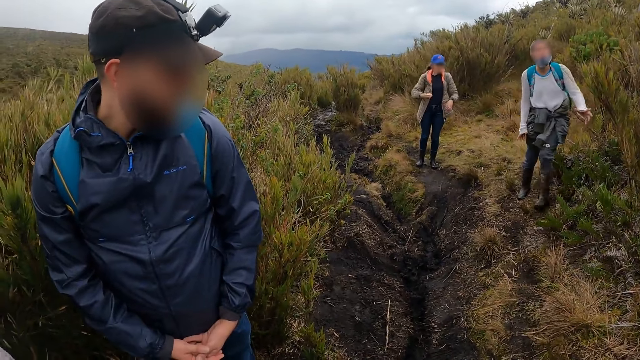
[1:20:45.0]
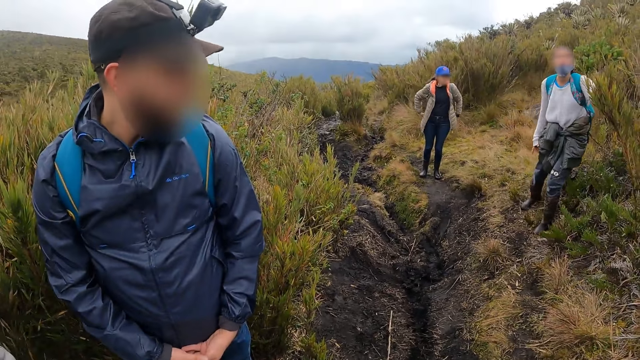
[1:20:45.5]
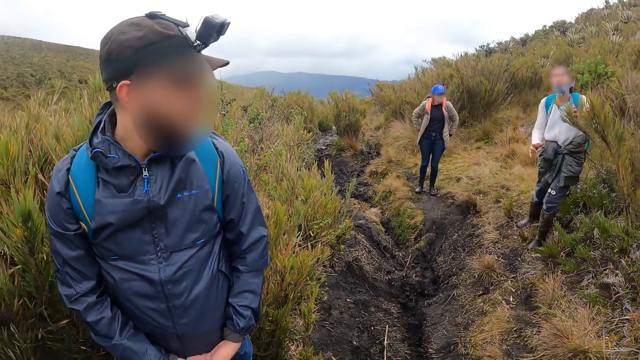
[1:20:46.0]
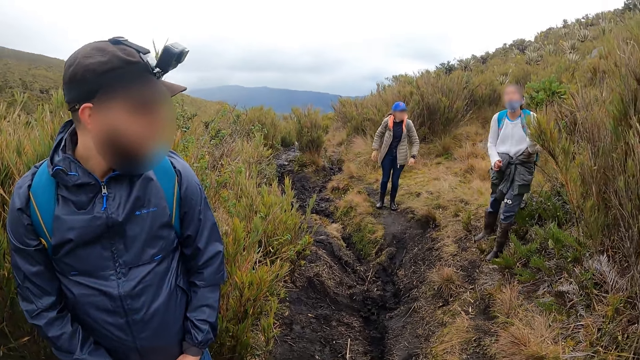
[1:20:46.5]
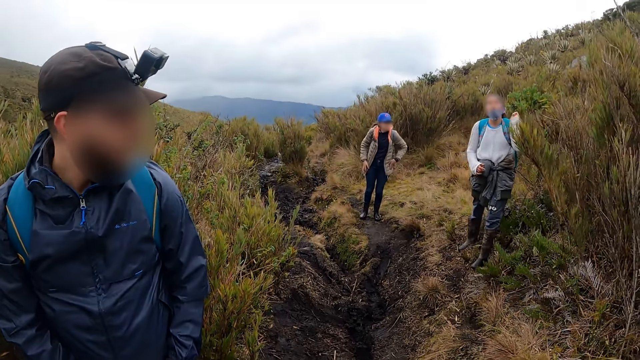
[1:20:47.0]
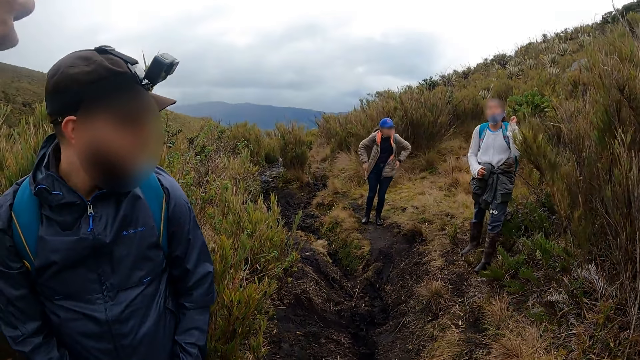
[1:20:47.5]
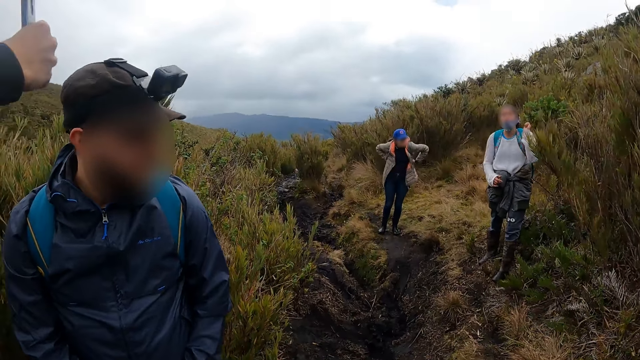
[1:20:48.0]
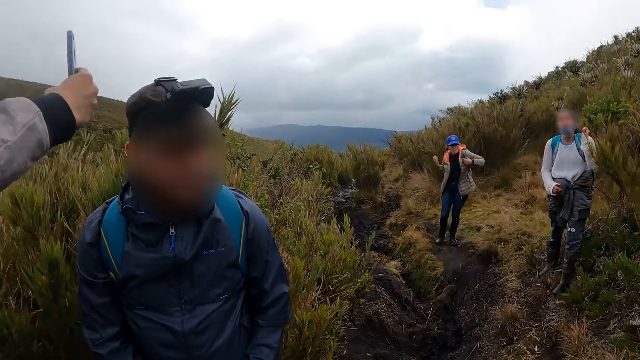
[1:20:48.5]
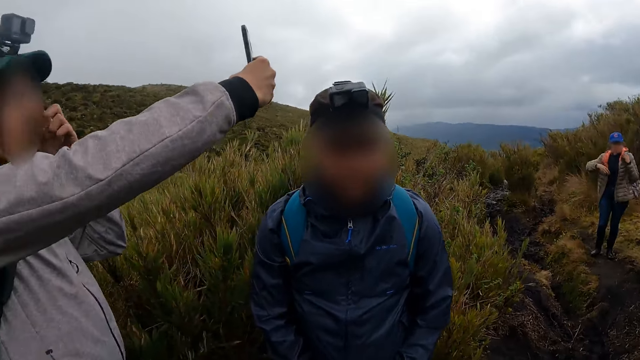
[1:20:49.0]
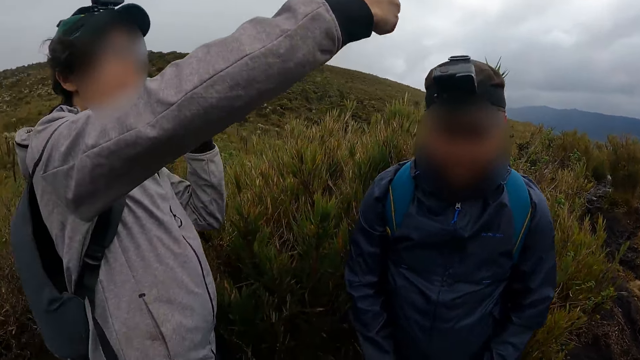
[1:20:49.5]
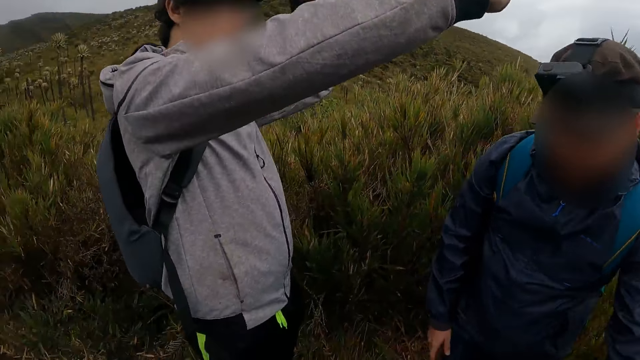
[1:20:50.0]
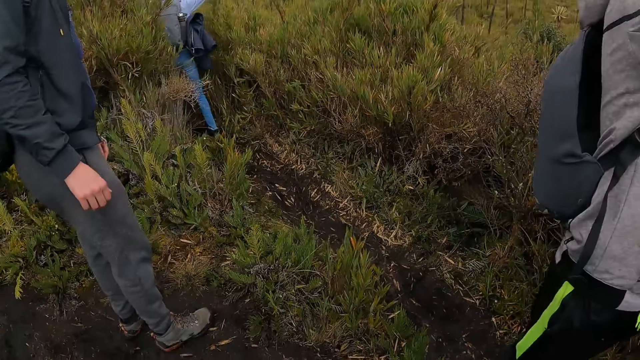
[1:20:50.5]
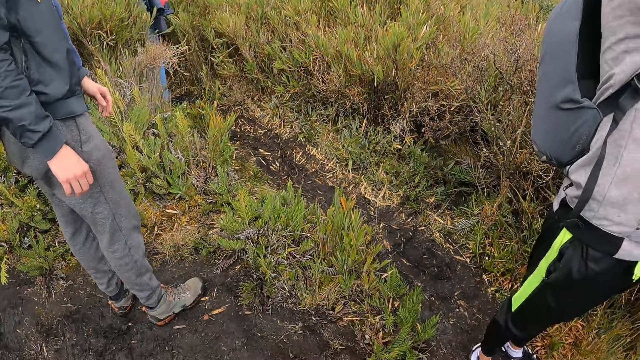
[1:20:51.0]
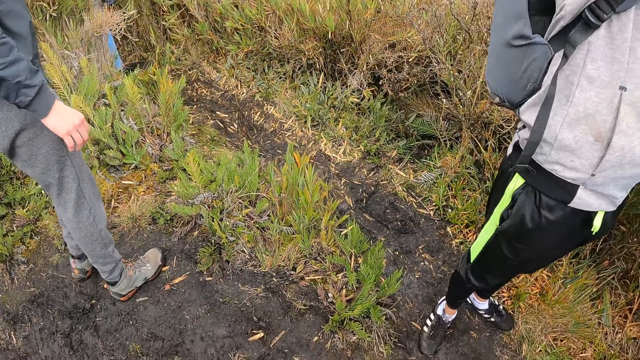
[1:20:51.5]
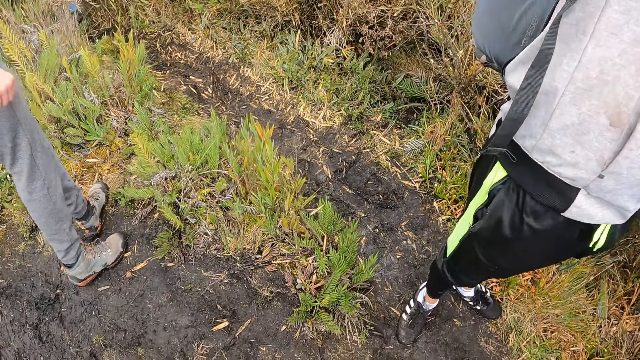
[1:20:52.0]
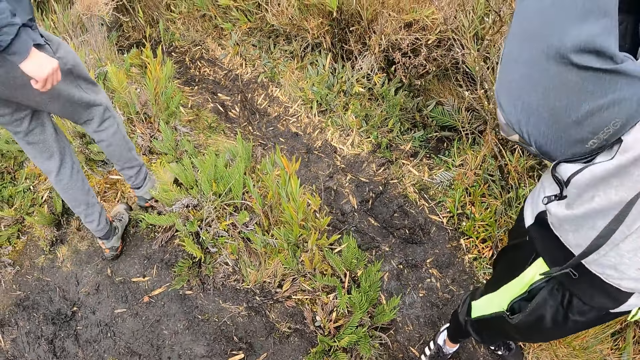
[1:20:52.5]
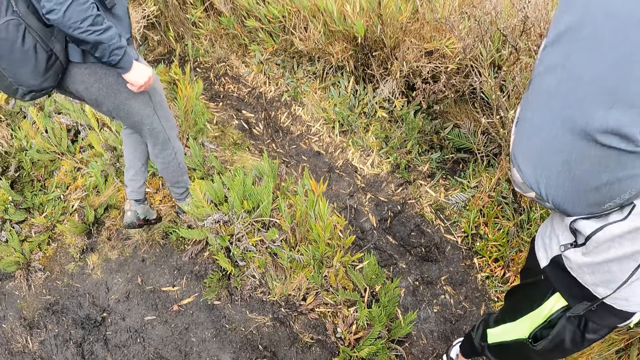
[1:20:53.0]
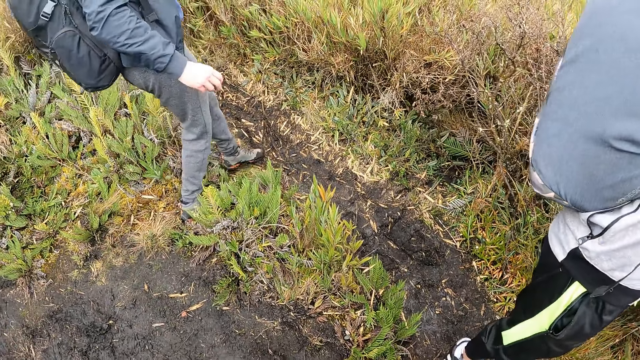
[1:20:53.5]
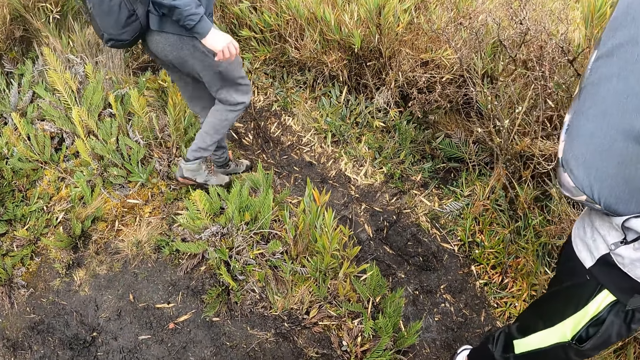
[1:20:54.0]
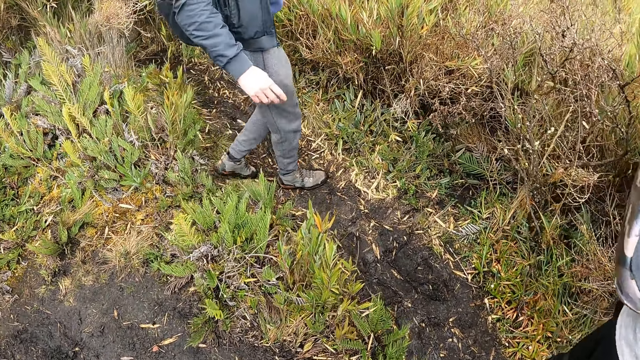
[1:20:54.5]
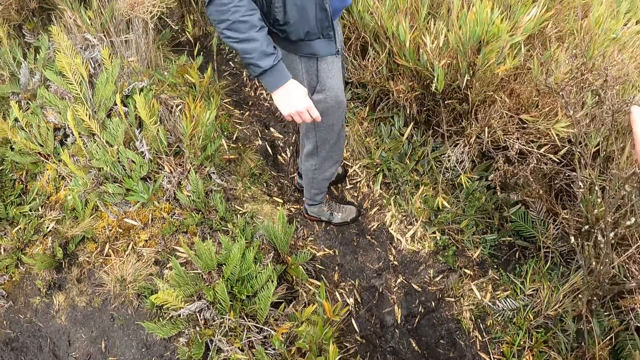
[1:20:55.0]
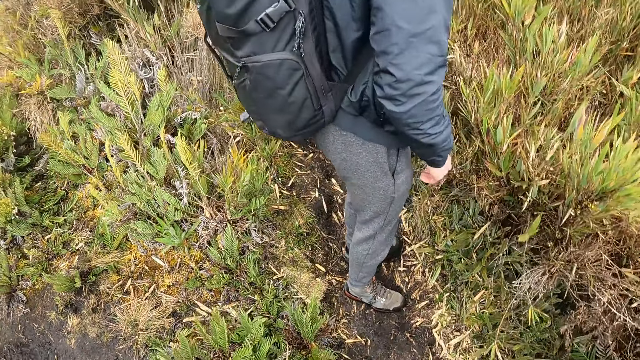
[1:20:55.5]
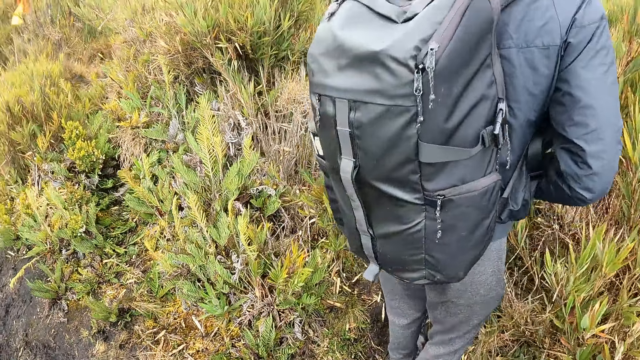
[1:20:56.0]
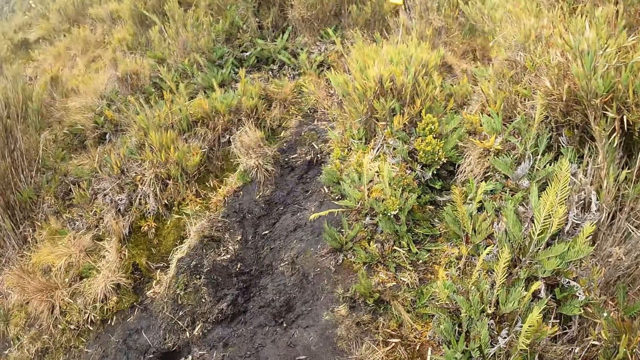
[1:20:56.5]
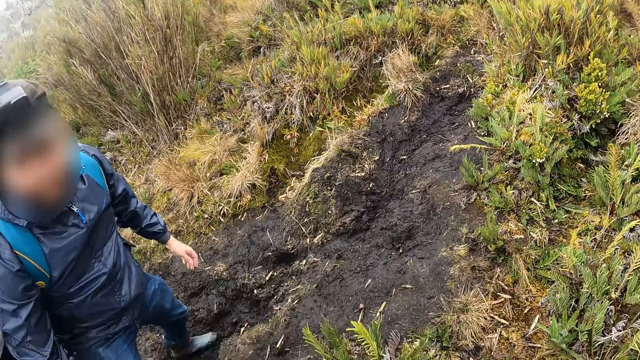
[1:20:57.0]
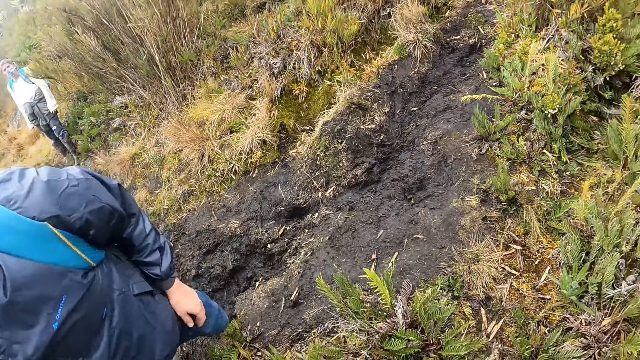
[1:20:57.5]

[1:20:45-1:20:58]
A woman pulls a plant with her left hand and releases the plant in her left hand. A man moves a phone around with his right hand and itches his nose with his left finger. The camera wearer raises both hands.

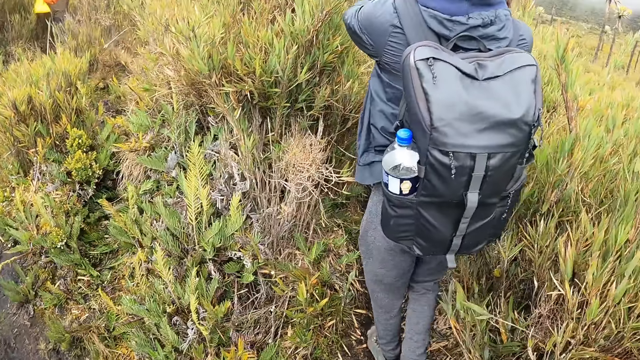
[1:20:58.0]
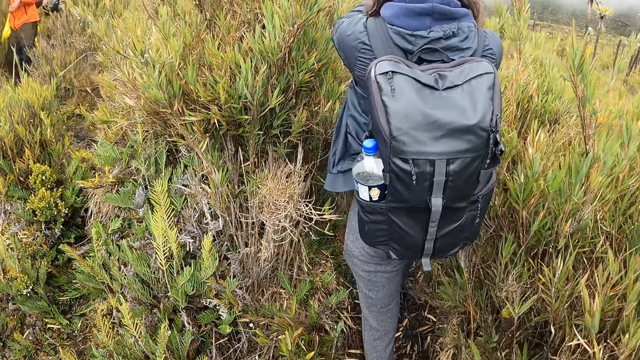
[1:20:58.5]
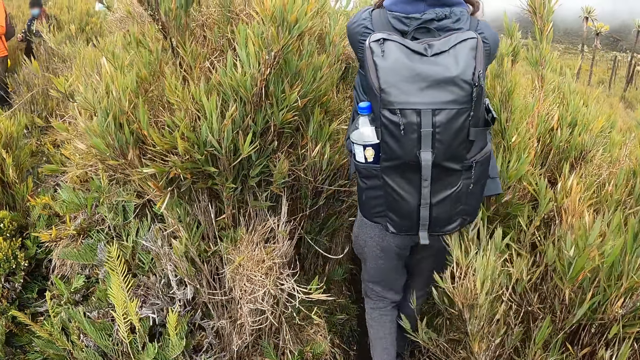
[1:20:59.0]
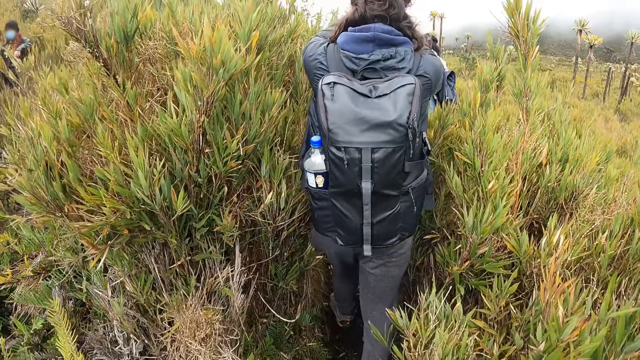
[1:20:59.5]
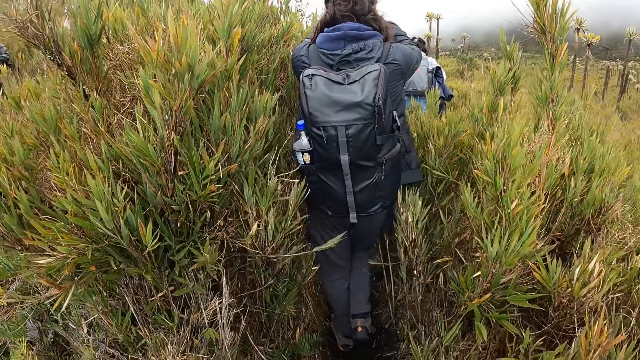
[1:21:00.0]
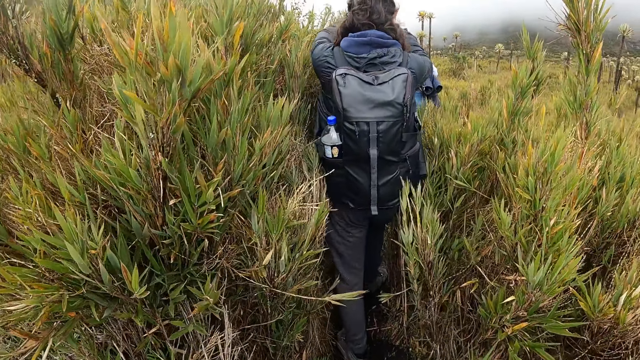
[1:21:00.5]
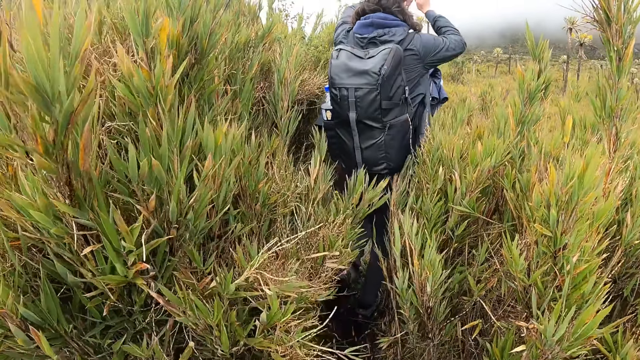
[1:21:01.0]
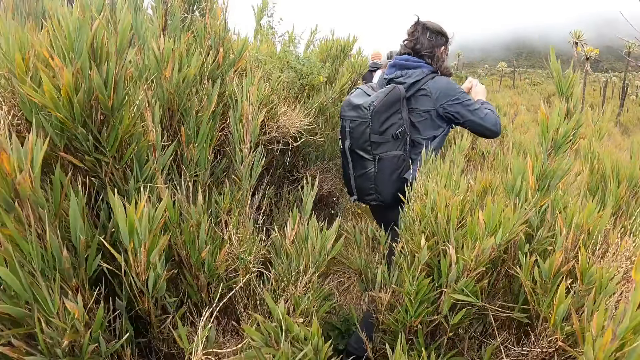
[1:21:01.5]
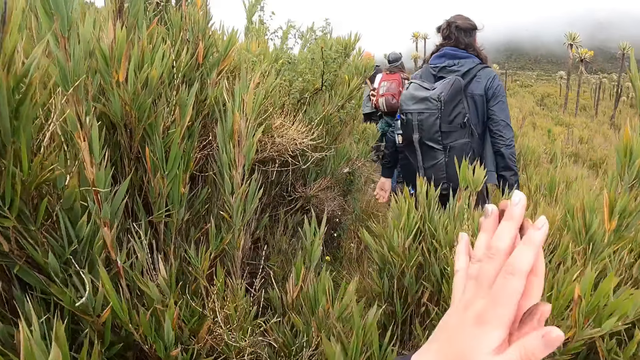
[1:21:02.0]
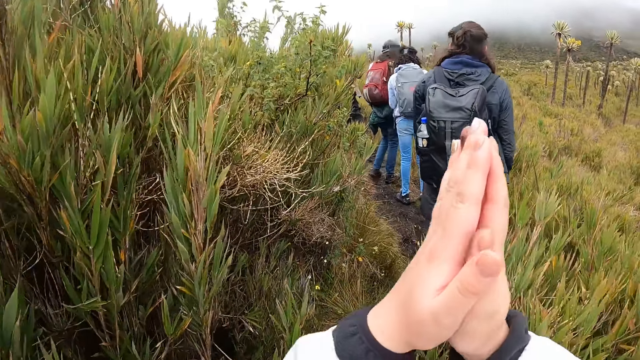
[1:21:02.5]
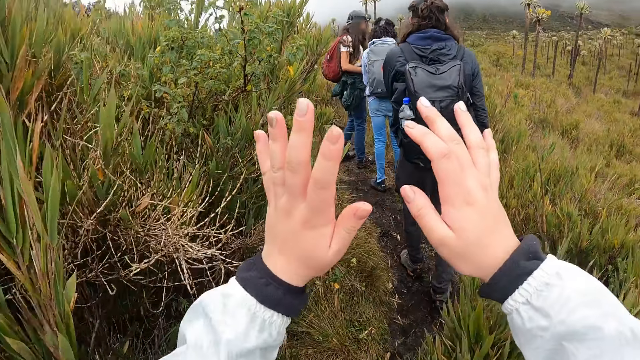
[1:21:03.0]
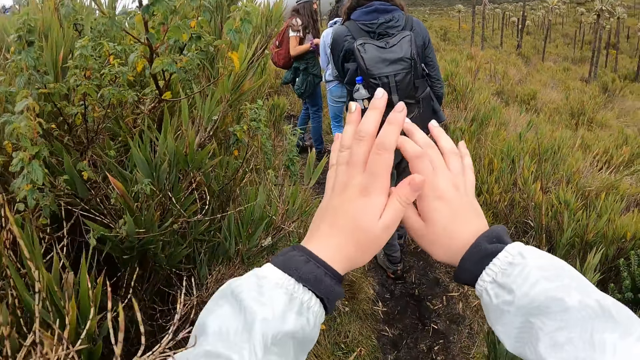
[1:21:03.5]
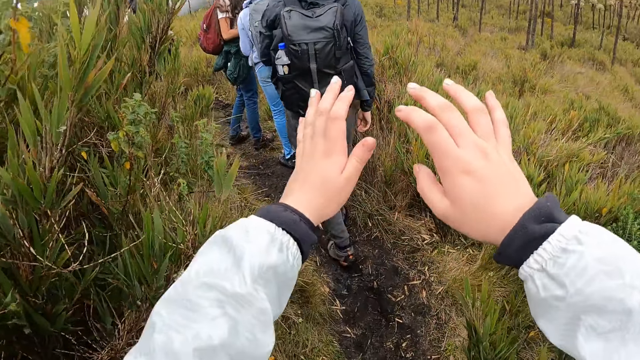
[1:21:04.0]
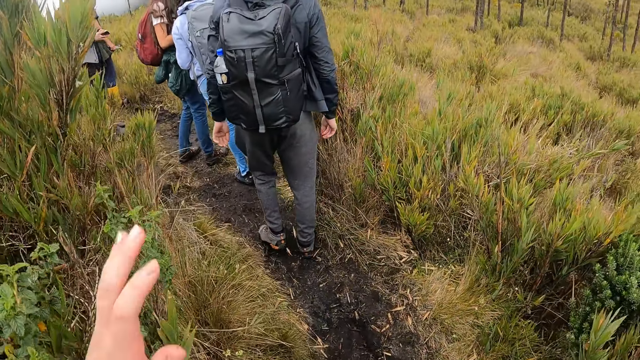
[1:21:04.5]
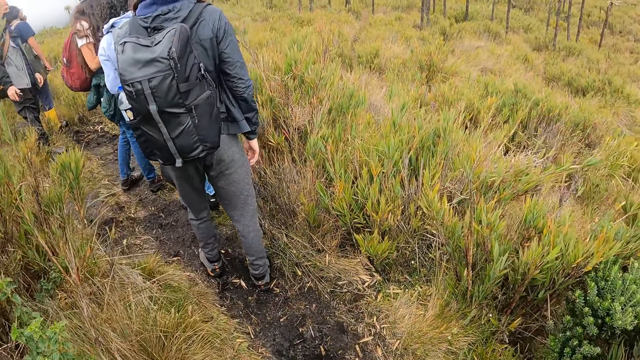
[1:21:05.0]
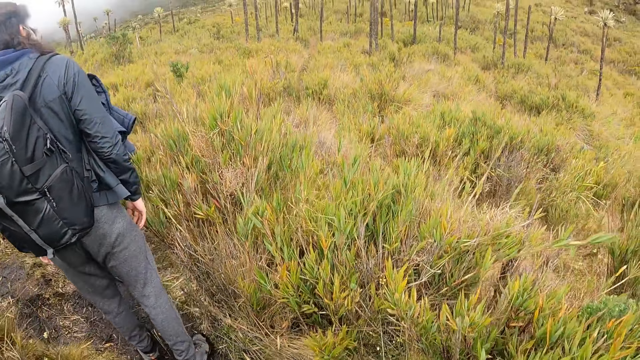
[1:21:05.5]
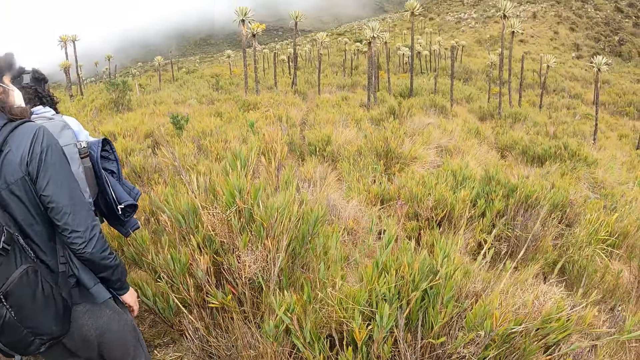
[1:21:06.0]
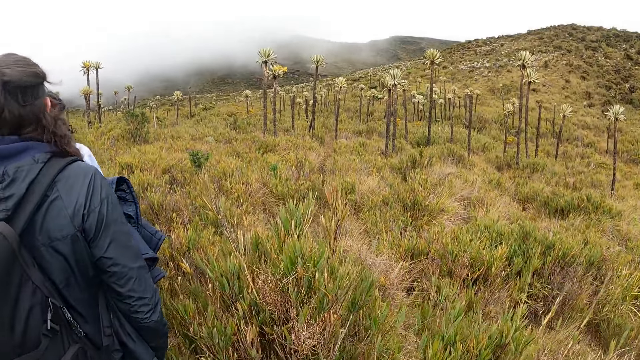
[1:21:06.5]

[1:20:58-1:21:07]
The camera wearer walks along the path. She puts her hands together.
